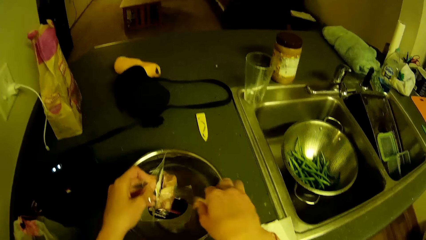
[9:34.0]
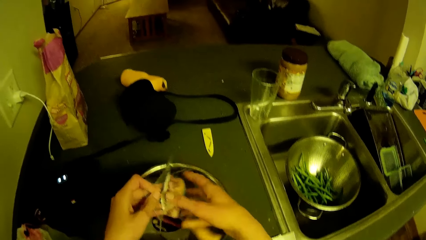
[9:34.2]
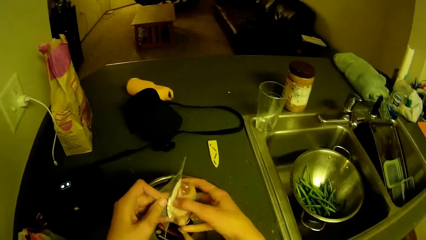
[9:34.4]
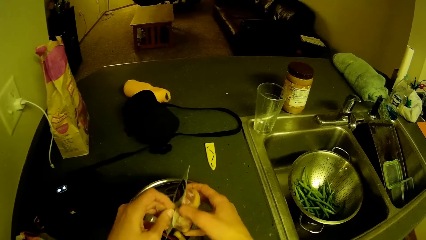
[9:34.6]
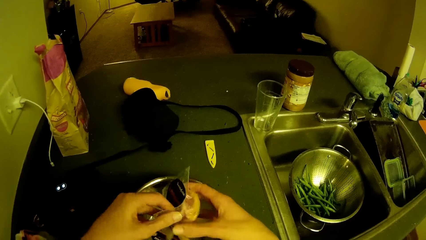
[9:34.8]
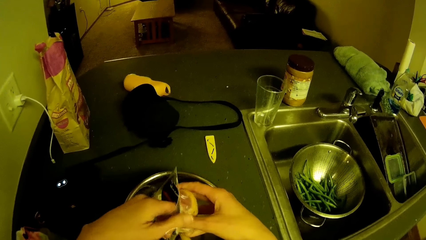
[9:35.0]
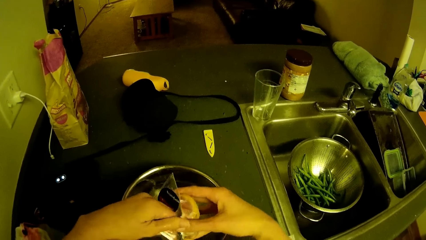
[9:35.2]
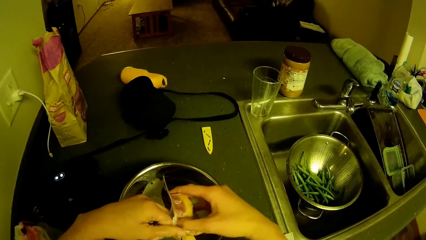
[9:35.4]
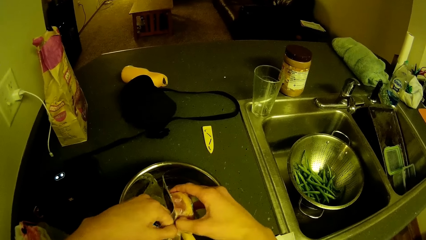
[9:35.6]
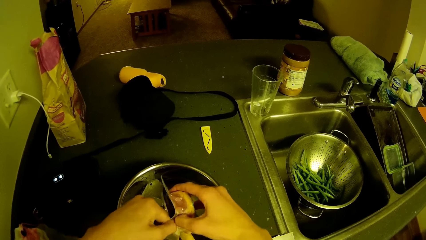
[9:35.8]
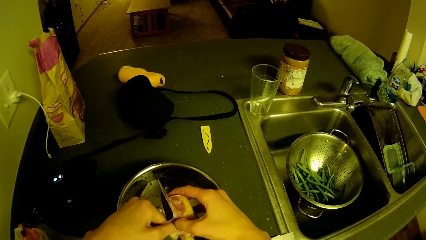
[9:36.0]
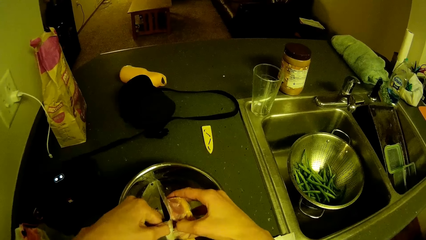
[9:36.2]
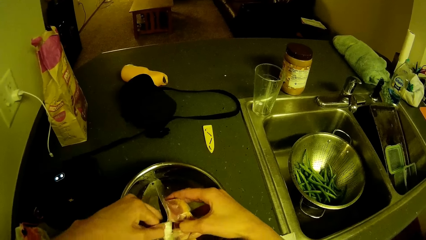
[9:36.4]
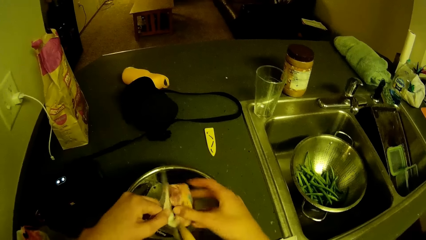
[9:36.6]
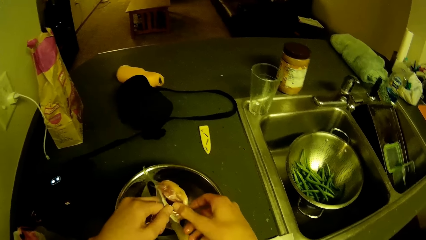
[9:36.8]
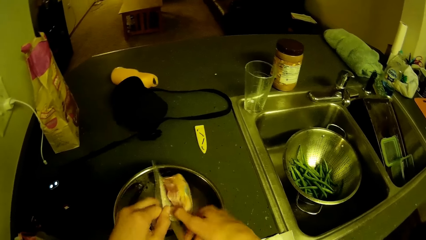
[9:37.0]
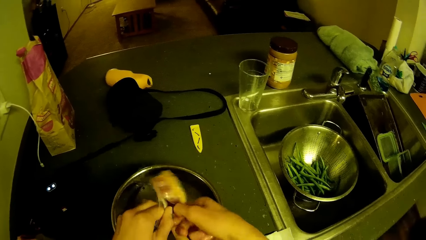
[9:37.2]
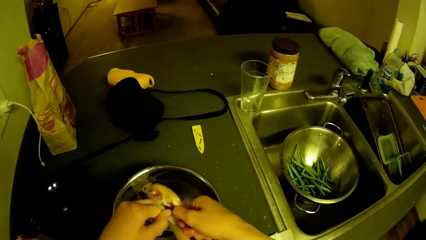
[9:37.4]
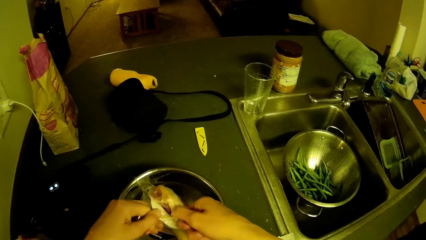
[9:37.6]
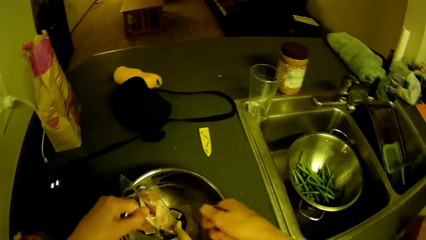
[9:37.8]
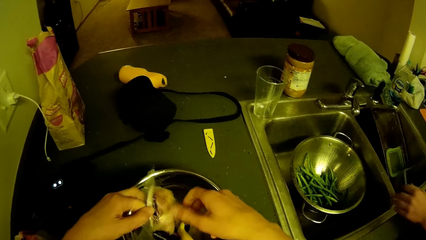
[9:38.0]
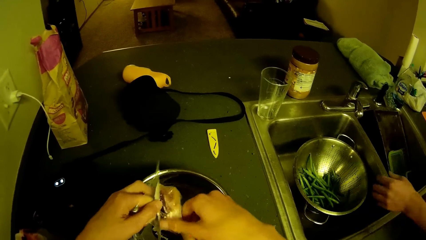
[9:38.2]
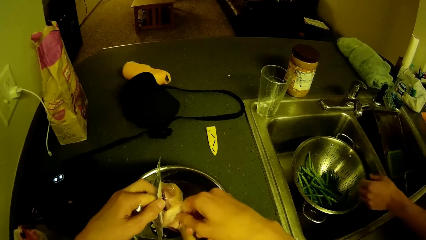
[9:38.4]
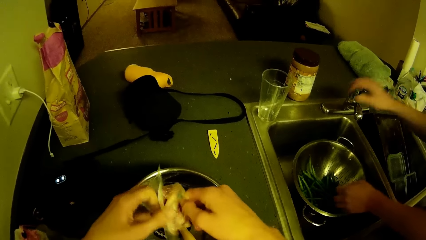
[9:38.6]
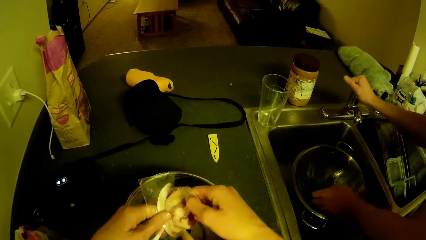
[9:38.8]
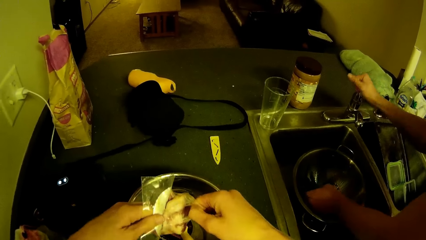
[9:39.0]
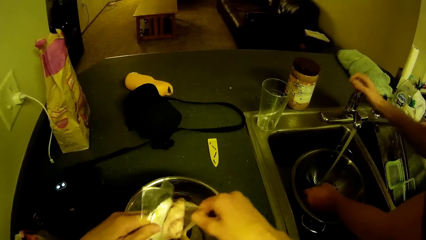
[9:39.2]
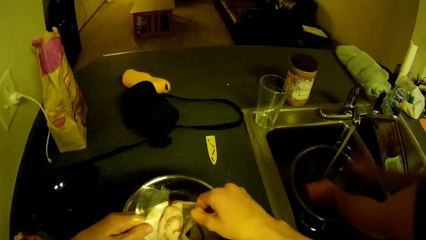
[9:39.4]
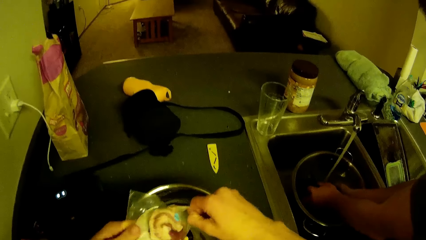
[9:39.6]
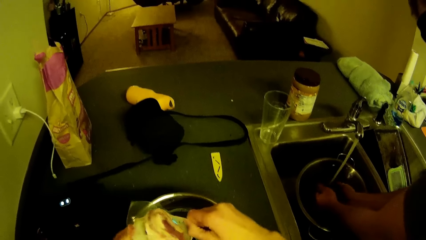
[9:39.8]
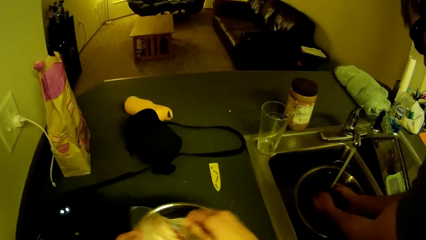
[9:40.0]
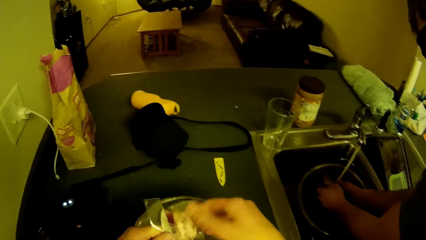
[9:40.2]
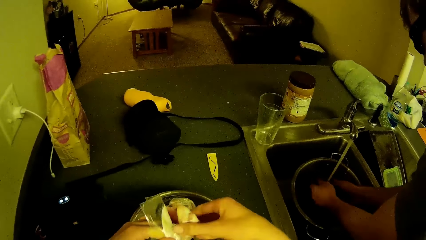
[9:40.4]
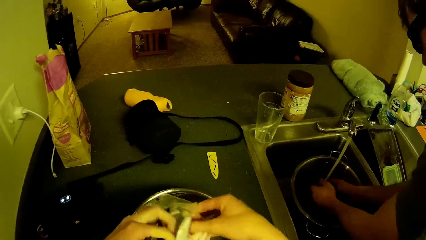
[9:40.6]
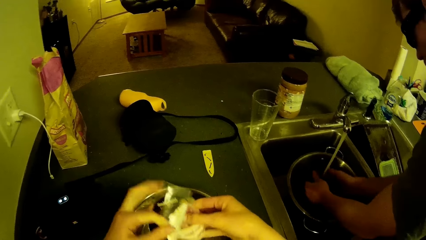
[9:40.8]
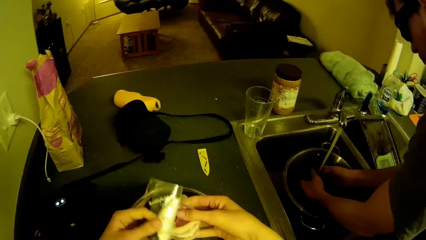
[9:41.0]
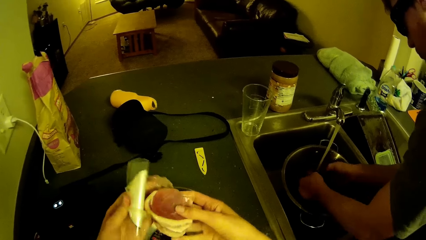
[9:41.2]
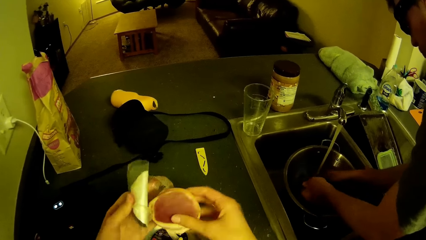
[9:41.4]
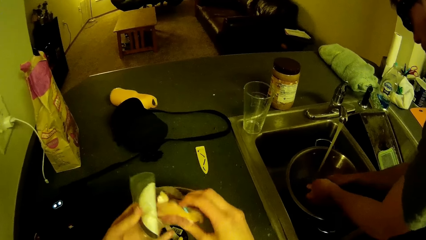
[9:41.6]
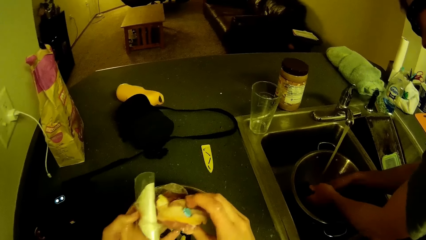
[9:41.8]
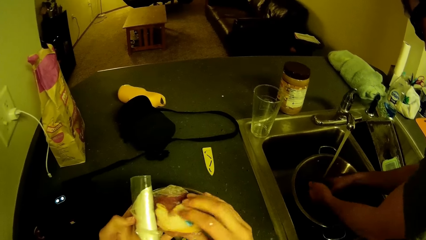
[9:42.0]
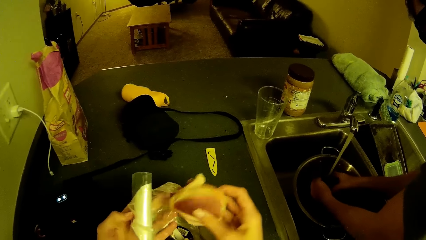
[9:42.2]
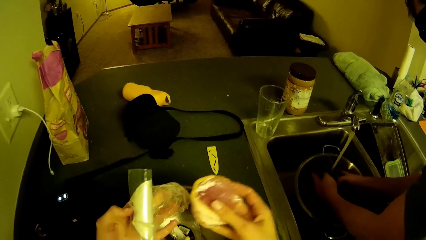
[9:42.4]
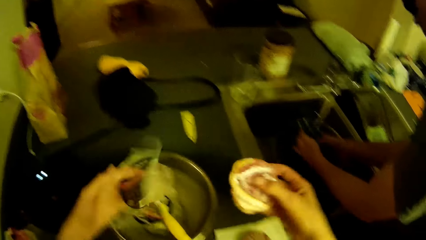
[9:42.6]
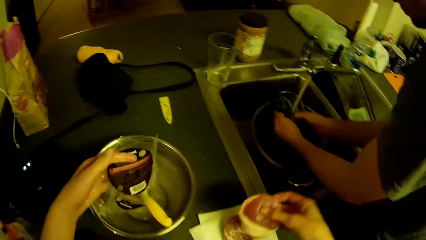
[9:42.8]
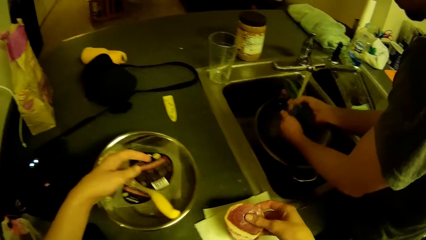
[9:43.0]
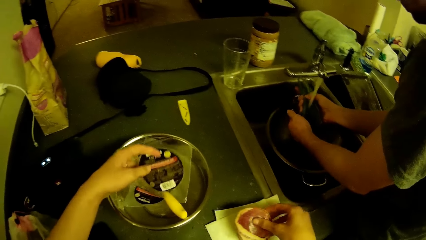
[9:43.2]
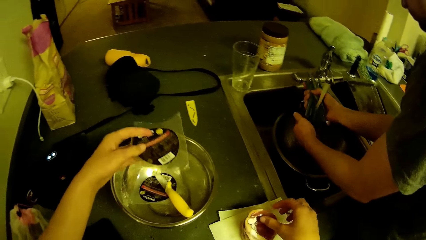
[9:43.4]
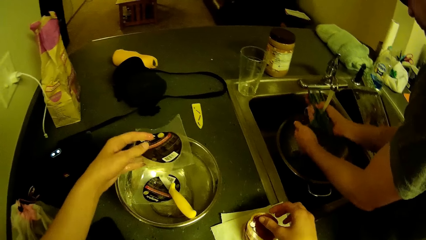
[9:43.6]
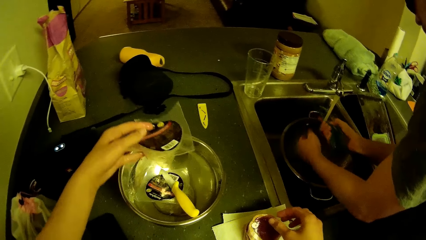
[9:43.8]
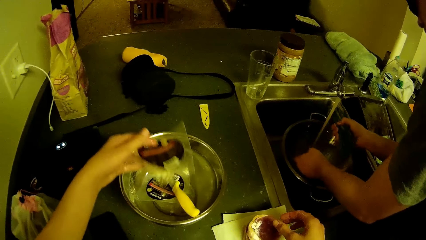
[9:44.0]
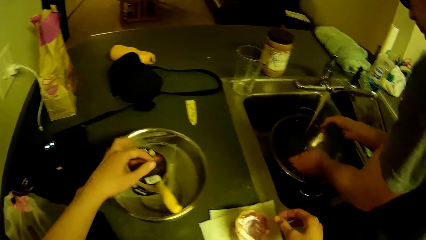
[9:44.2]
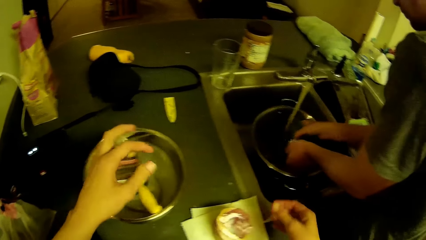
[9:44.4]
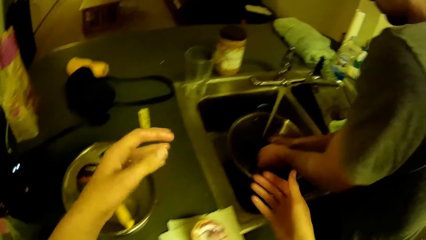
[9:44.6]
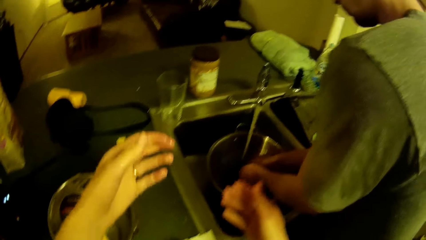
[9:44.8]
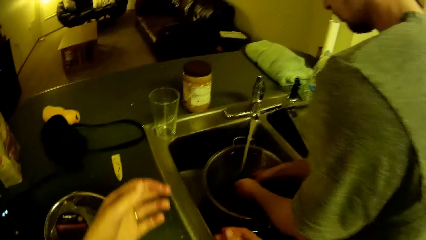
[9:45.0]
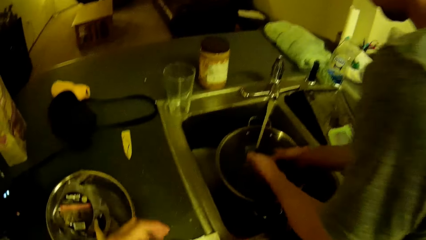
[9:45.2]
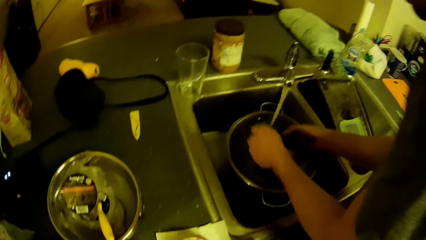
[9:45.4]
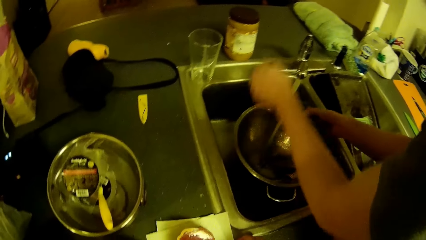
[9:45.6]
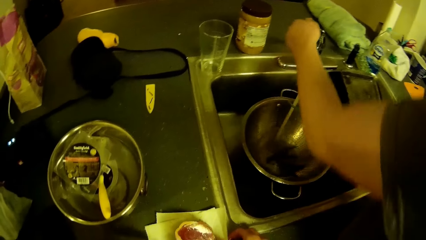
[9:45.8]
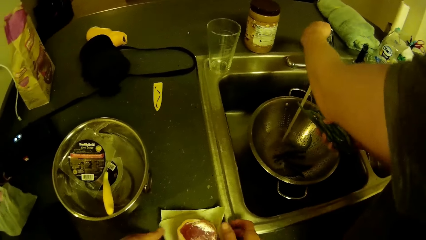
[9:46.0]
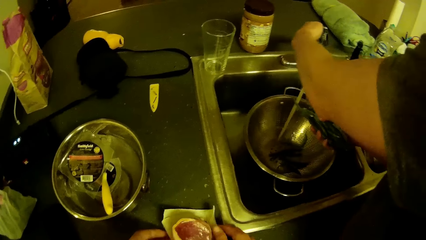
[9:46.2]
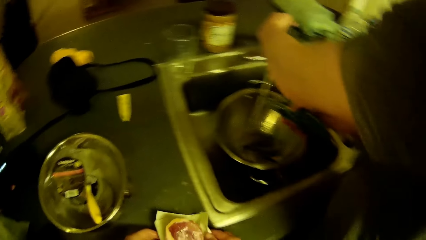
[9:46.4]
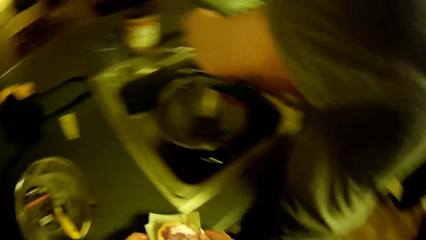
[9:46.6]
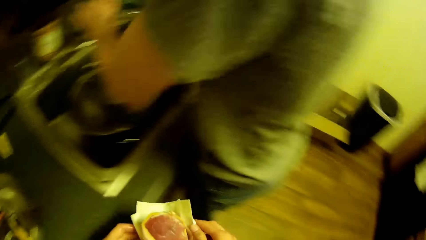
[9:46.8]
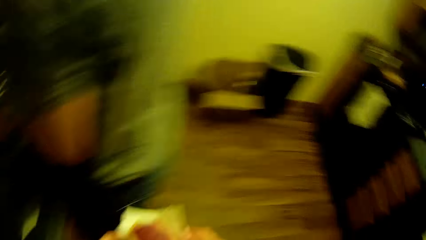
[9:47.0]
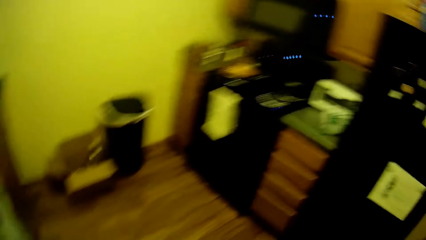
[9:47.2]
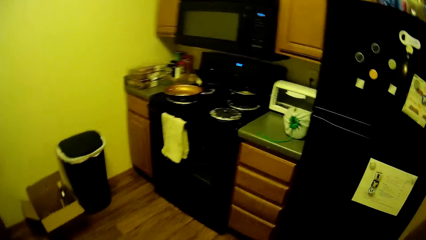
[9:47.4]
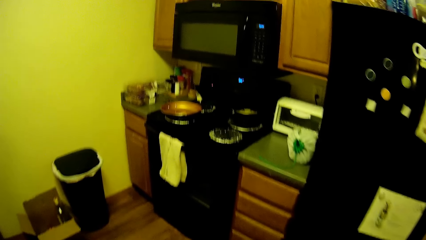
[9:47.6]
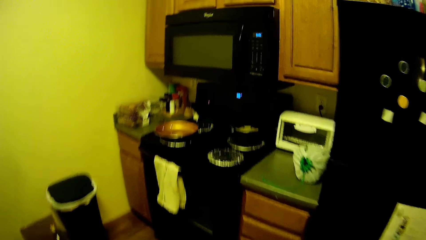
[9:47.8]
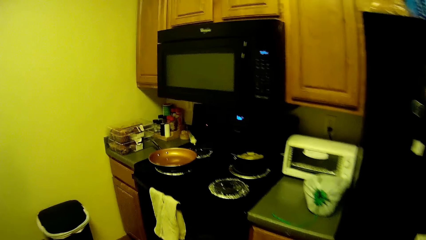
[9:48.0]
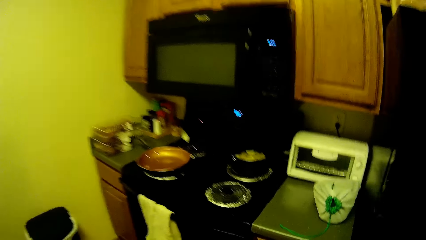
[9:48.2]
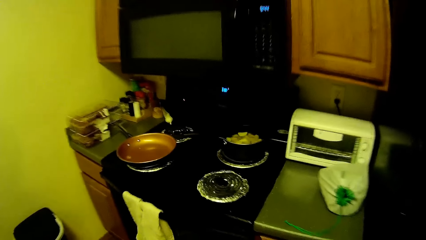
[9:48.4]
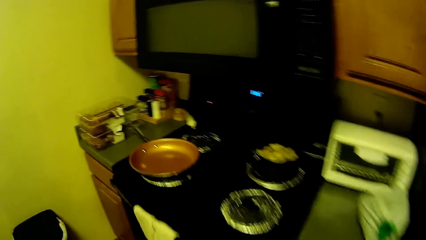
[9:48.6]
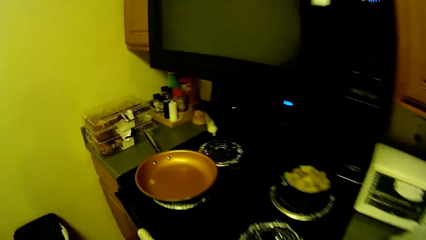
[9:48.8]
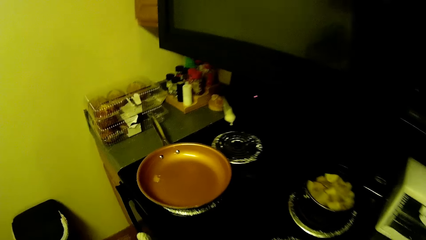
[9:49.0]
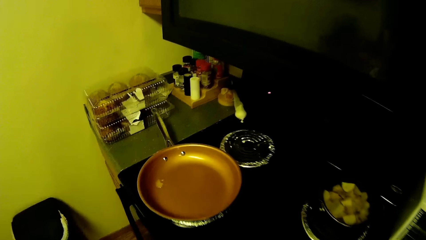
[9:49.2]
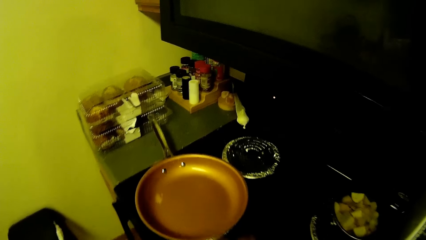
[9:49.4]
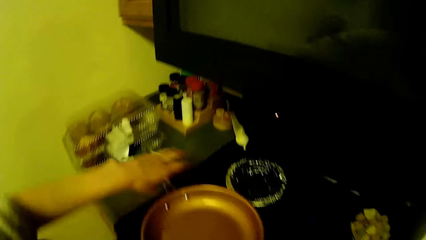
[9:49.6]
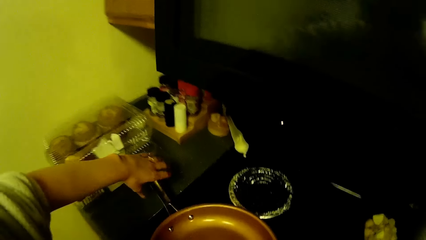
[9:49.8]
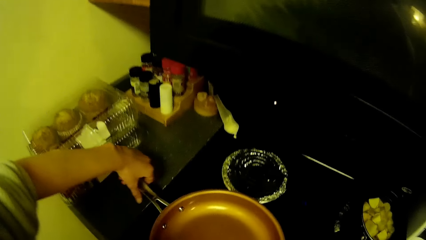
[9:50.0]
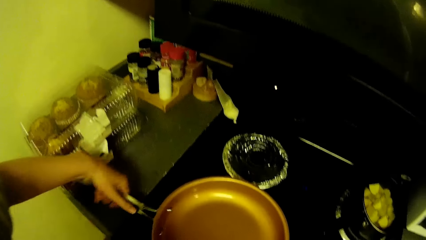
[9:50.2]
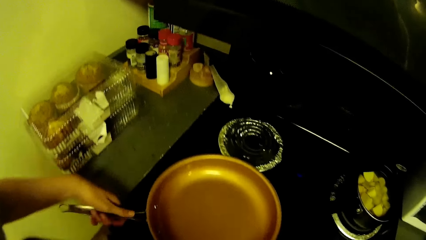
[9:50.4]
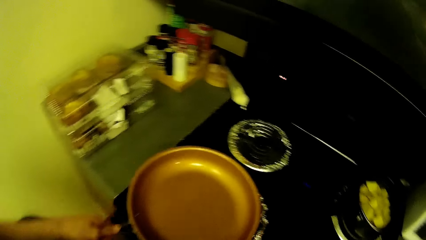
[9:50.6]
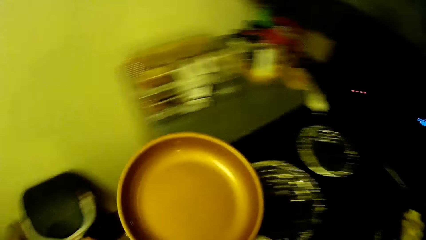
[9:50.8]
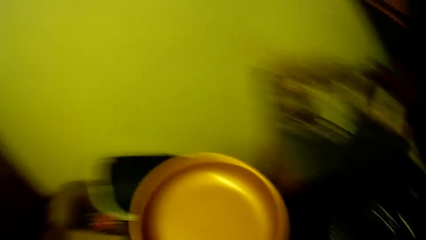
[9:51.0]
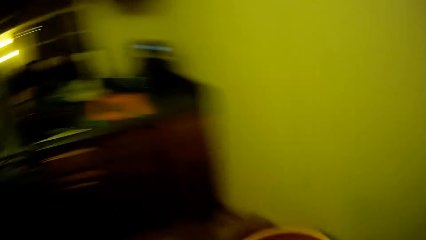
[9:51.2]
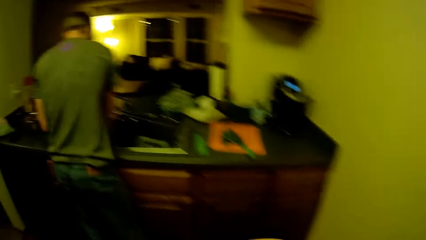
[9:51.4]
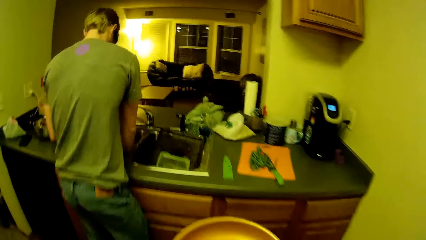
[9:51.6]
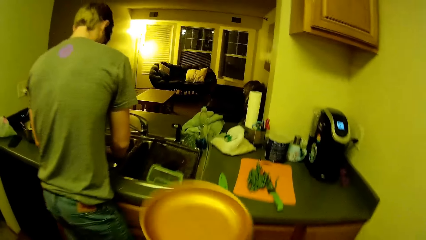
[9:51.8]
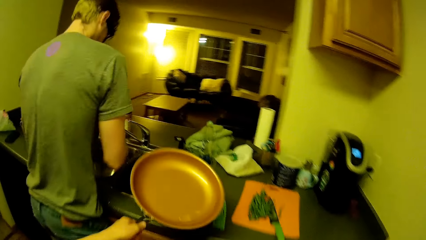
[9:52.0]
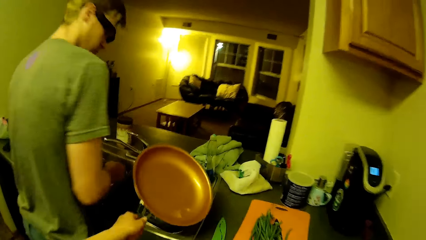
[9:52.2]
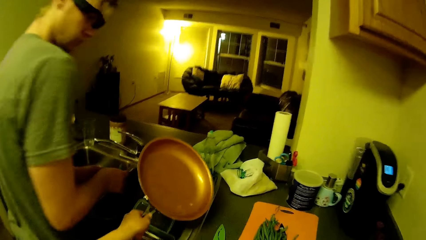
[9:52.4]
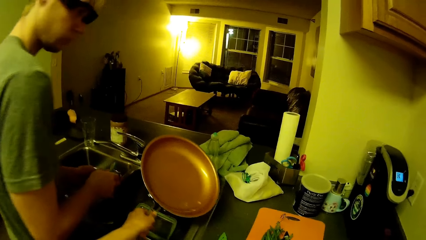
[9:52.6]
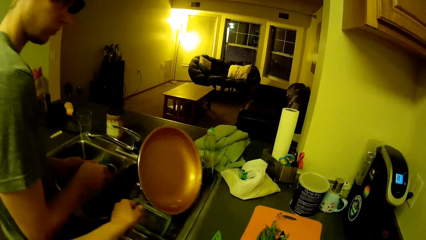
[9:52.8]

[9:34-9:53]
The camera wearer drops the knife into the bowl. He opens up the meat from the meat pack with his hands. He tears the paper. A man opens the water tap and washes something. The camera wearer takes out the meat. He places the meat on the previous meat on the paper towel. He drops the meat pack in the bowl. The man closes the water tap. The camera wearer carries the meats on the paper towel from the kitchen slab with his hands. He moves to the stove. He drops the meats on the paper towel on the gas cooker. He lifts a frying pan on the gas cooker with his left hand. He walks to the tap.
